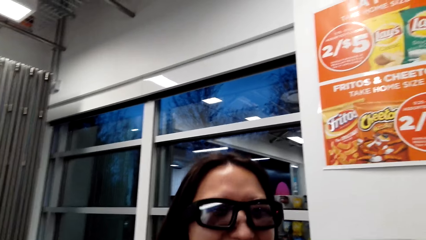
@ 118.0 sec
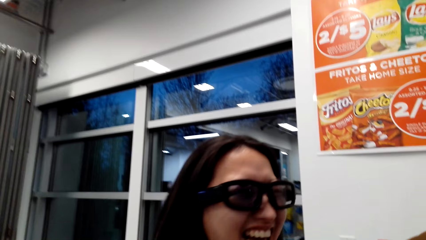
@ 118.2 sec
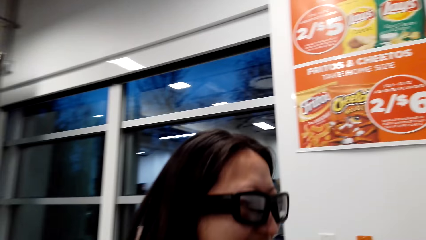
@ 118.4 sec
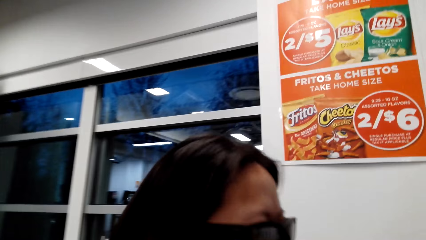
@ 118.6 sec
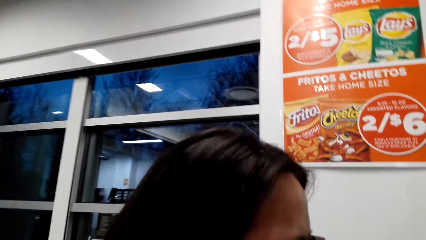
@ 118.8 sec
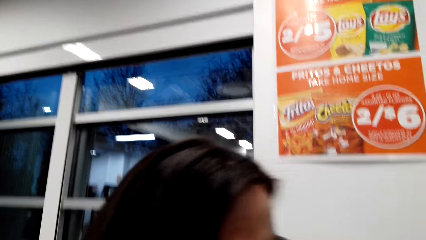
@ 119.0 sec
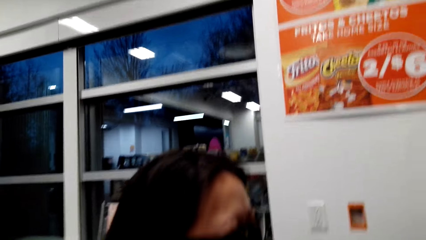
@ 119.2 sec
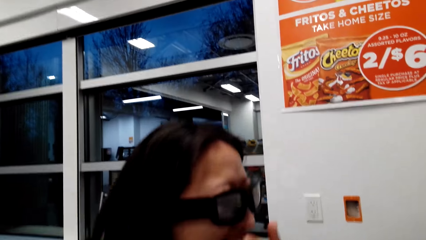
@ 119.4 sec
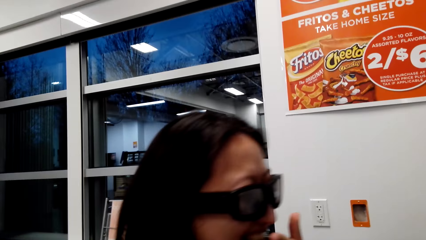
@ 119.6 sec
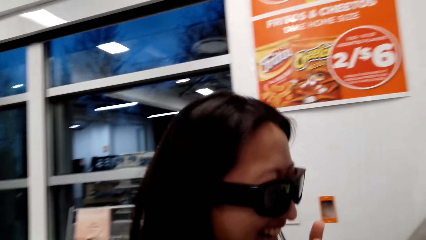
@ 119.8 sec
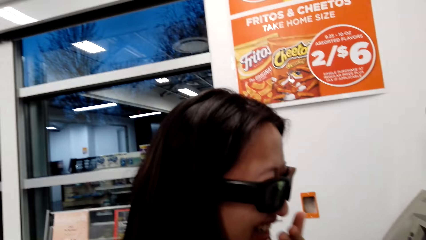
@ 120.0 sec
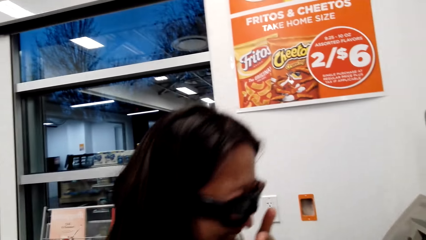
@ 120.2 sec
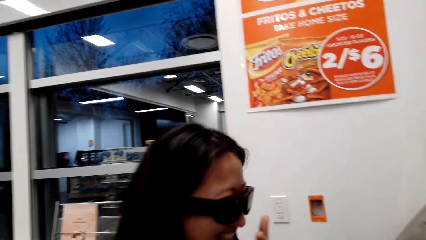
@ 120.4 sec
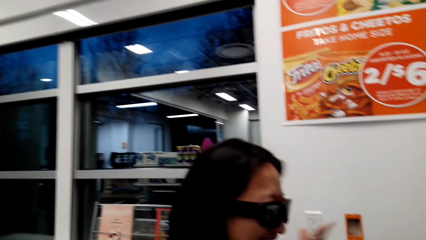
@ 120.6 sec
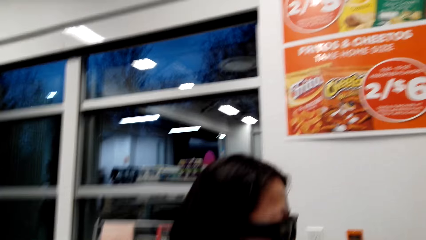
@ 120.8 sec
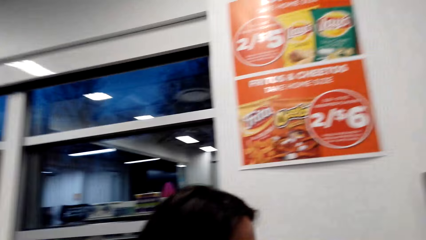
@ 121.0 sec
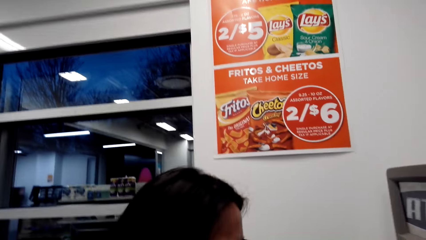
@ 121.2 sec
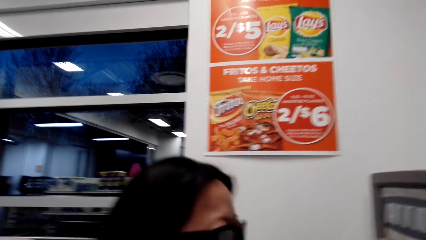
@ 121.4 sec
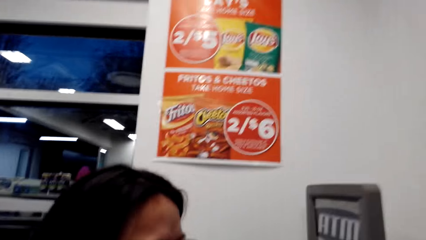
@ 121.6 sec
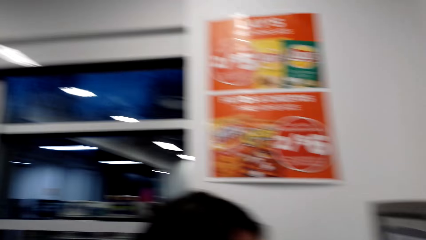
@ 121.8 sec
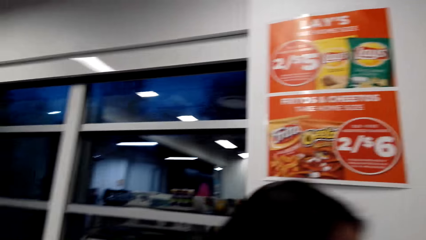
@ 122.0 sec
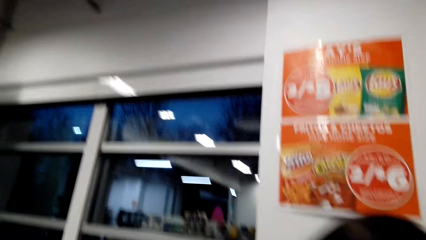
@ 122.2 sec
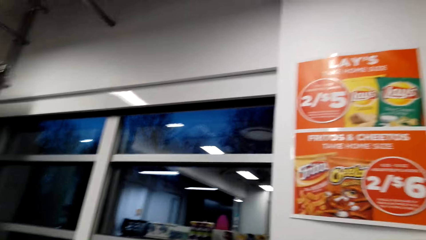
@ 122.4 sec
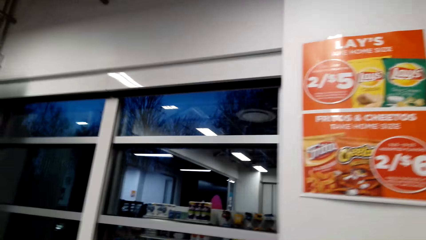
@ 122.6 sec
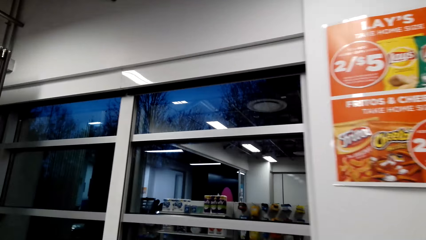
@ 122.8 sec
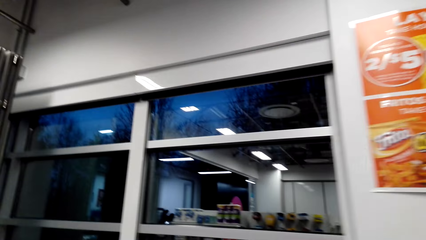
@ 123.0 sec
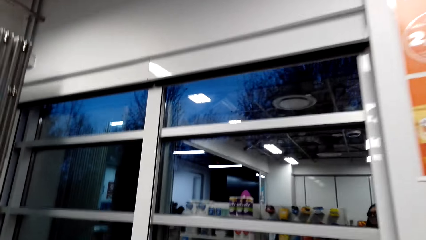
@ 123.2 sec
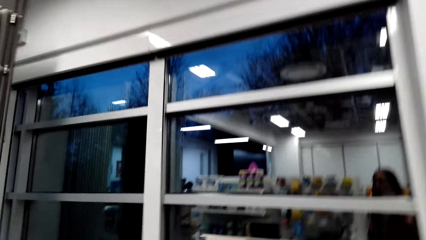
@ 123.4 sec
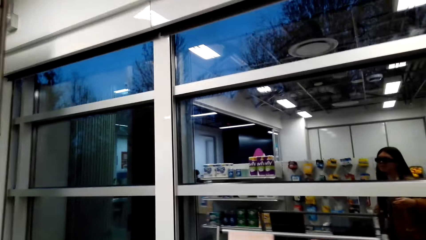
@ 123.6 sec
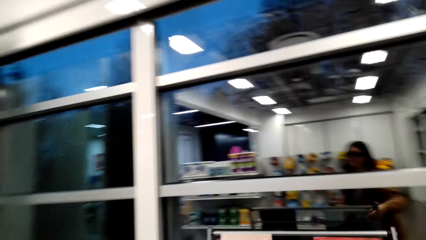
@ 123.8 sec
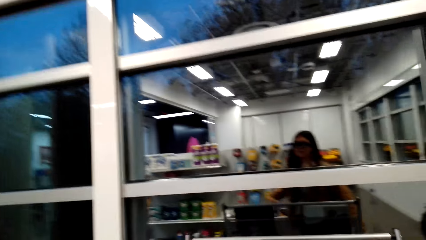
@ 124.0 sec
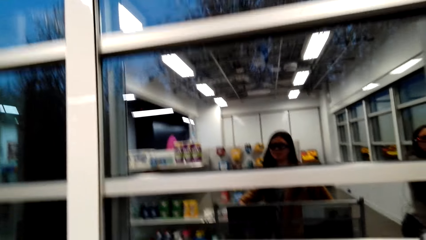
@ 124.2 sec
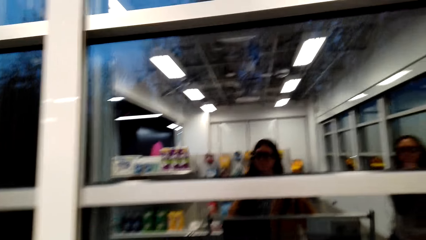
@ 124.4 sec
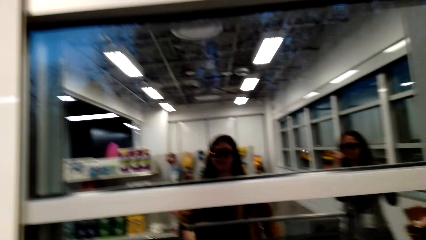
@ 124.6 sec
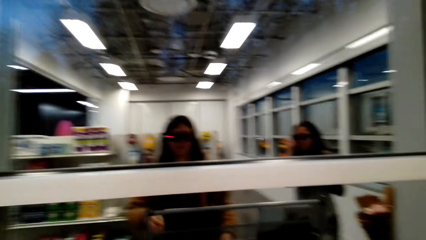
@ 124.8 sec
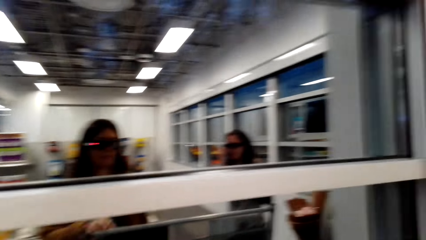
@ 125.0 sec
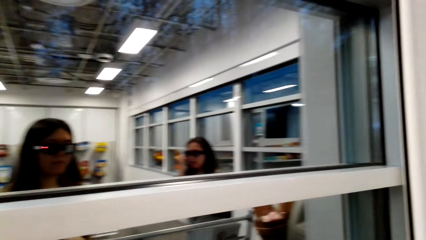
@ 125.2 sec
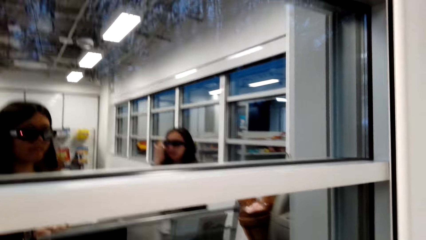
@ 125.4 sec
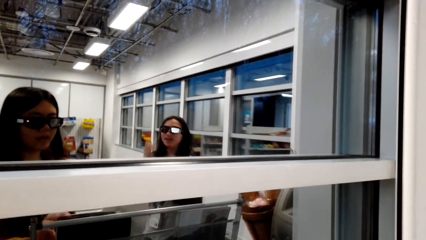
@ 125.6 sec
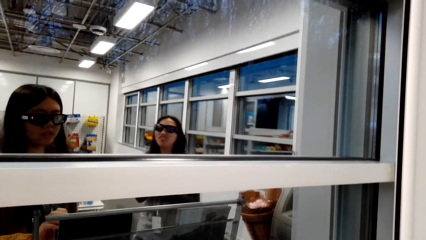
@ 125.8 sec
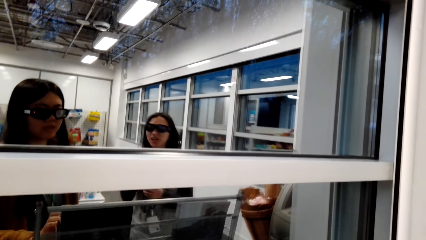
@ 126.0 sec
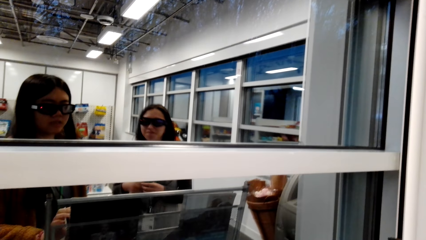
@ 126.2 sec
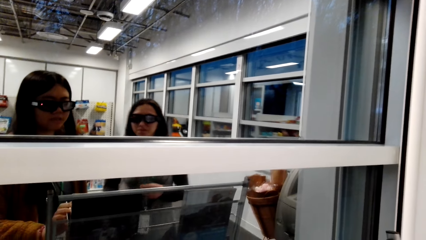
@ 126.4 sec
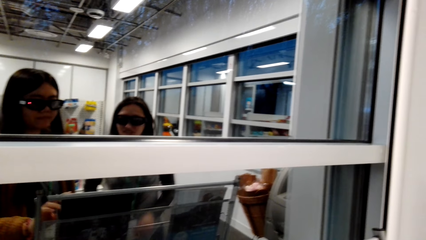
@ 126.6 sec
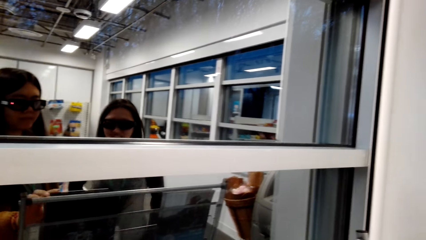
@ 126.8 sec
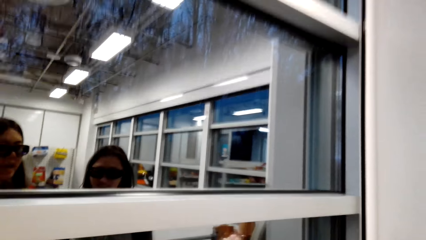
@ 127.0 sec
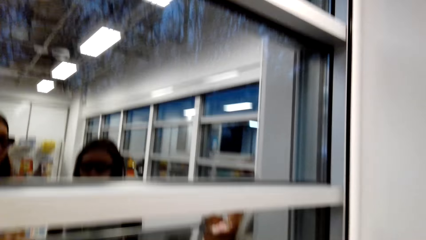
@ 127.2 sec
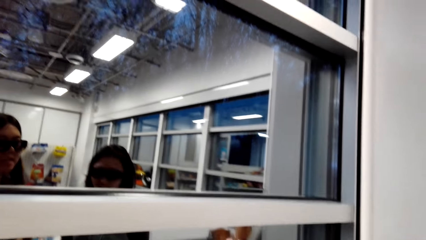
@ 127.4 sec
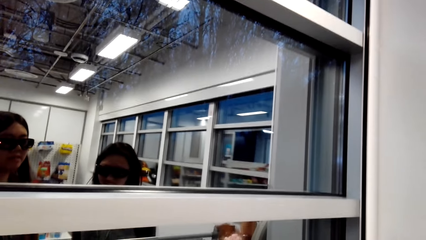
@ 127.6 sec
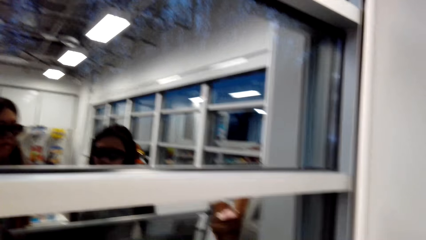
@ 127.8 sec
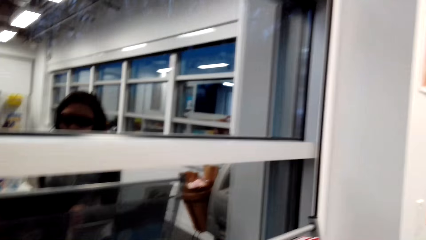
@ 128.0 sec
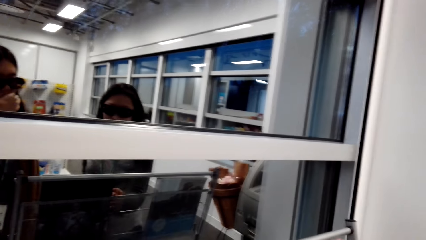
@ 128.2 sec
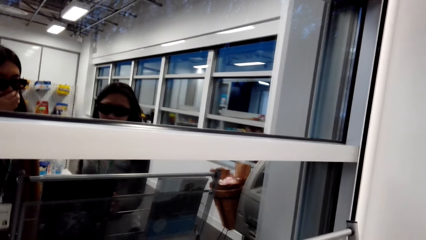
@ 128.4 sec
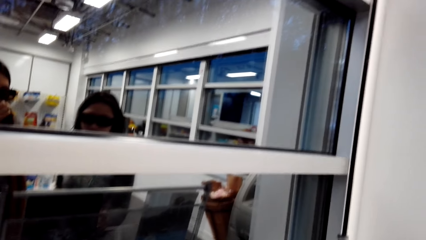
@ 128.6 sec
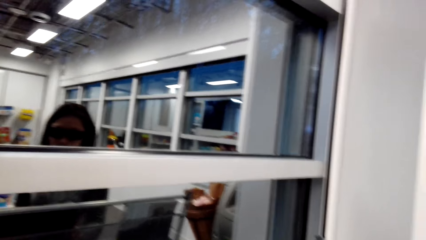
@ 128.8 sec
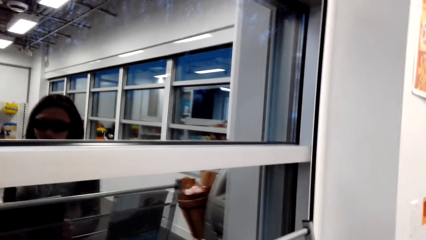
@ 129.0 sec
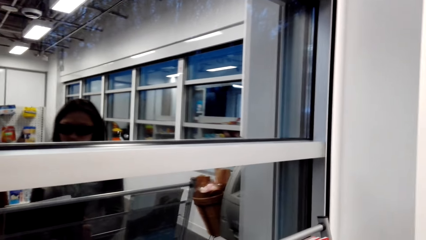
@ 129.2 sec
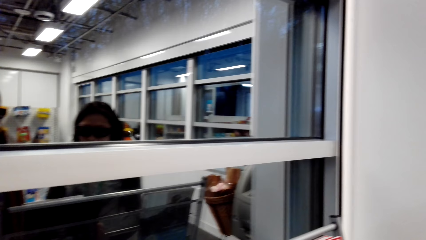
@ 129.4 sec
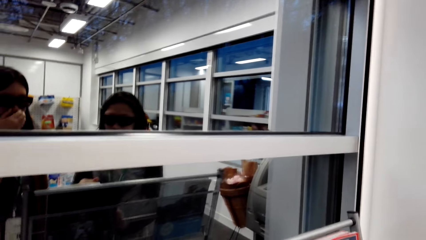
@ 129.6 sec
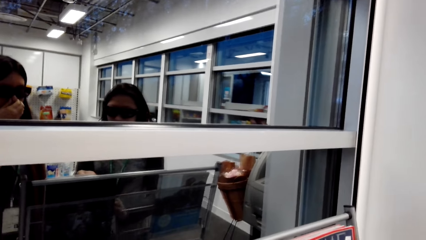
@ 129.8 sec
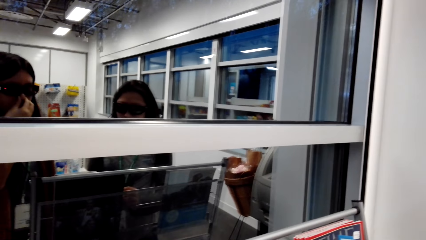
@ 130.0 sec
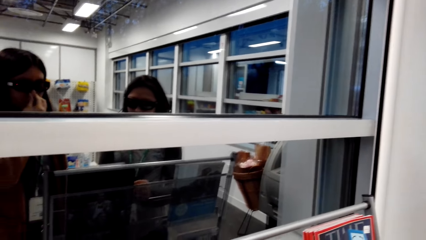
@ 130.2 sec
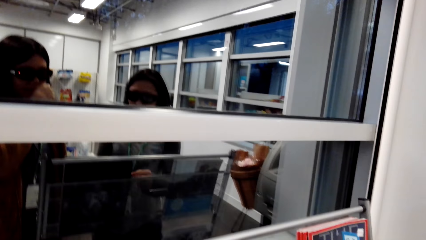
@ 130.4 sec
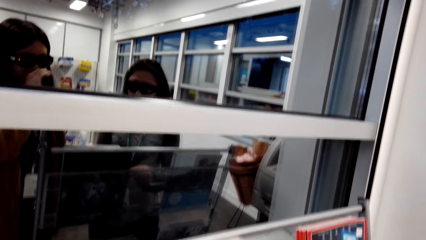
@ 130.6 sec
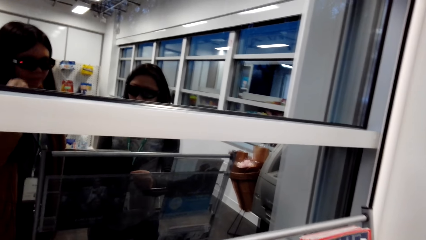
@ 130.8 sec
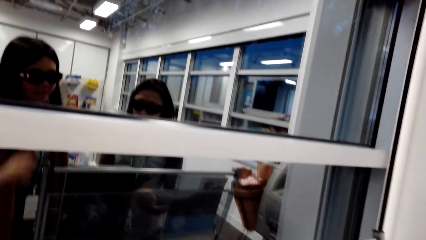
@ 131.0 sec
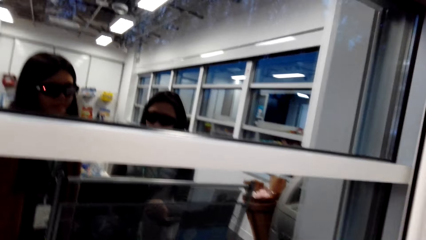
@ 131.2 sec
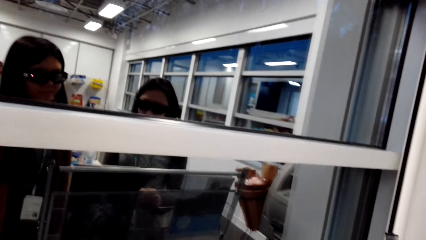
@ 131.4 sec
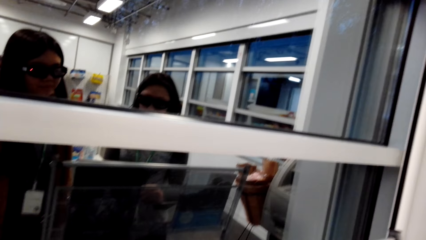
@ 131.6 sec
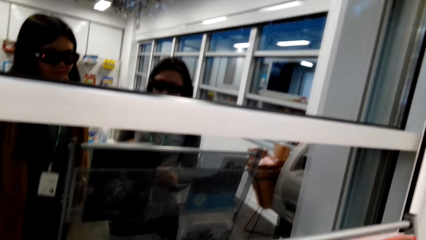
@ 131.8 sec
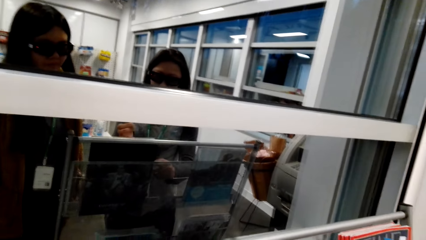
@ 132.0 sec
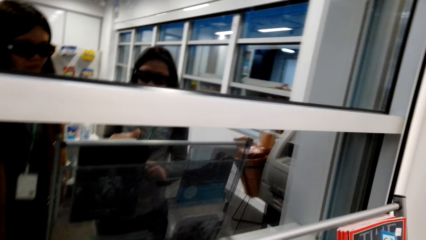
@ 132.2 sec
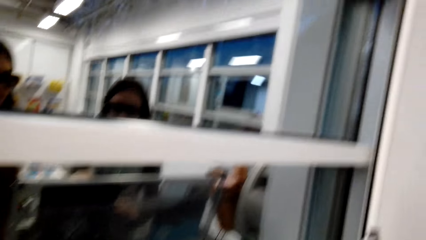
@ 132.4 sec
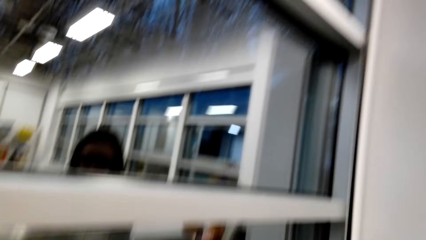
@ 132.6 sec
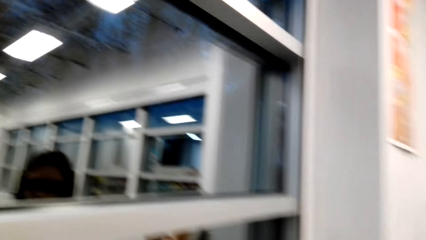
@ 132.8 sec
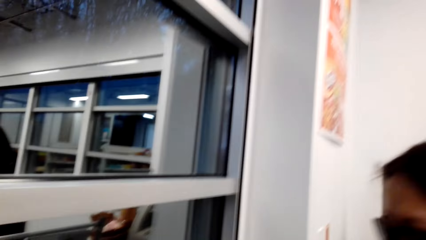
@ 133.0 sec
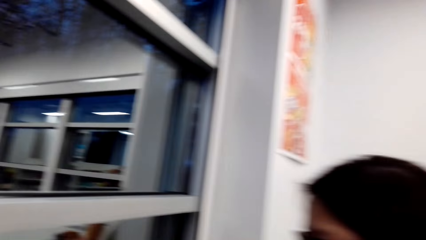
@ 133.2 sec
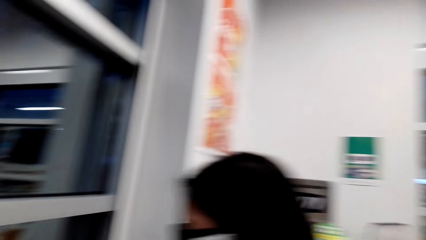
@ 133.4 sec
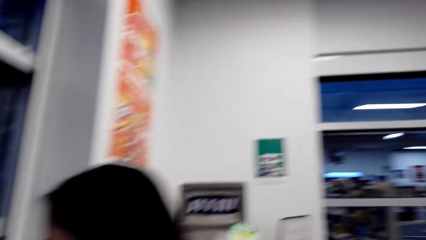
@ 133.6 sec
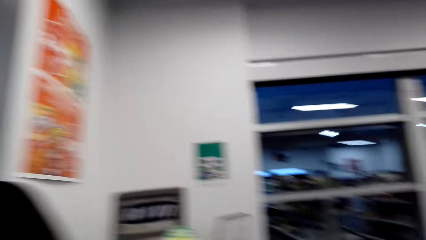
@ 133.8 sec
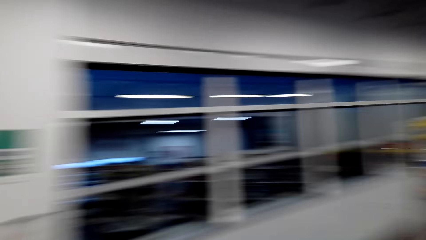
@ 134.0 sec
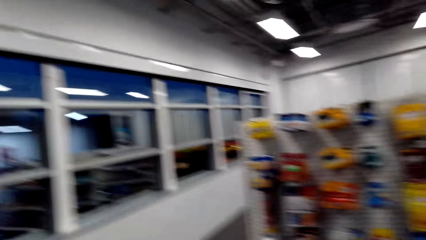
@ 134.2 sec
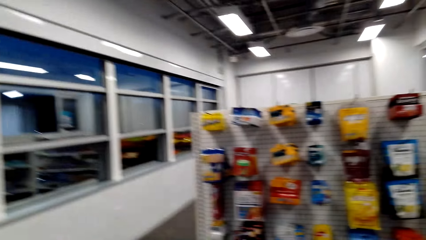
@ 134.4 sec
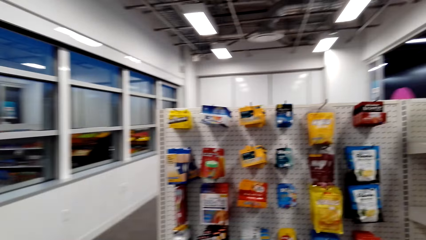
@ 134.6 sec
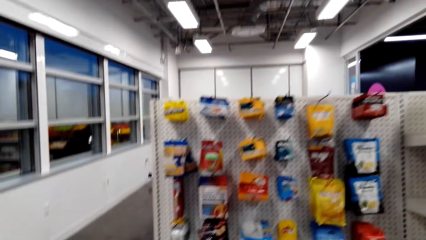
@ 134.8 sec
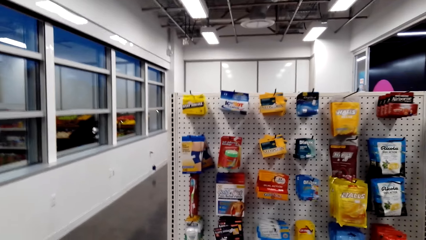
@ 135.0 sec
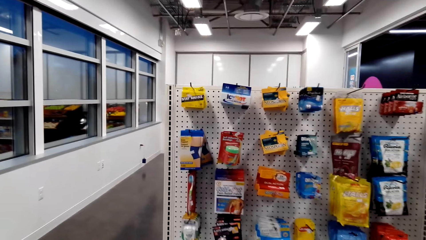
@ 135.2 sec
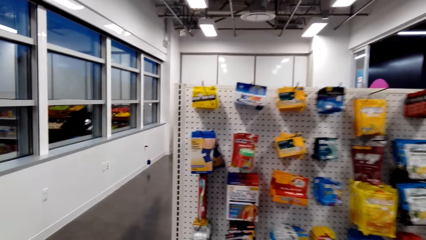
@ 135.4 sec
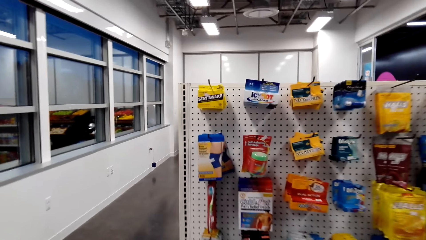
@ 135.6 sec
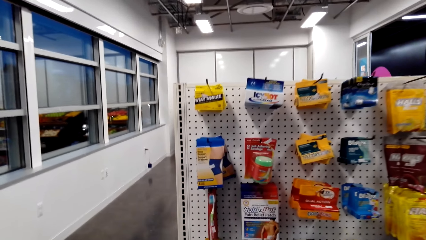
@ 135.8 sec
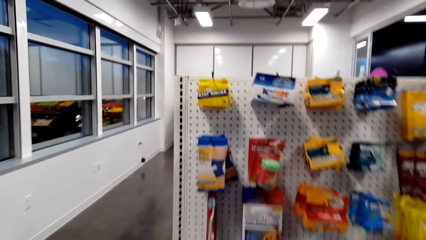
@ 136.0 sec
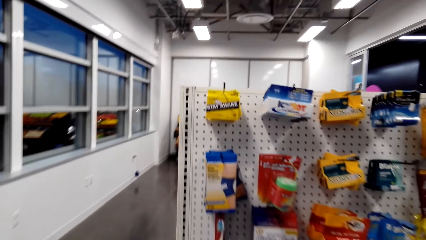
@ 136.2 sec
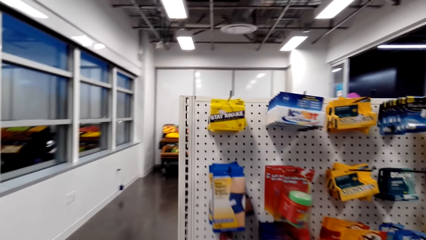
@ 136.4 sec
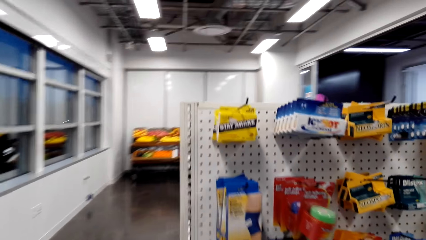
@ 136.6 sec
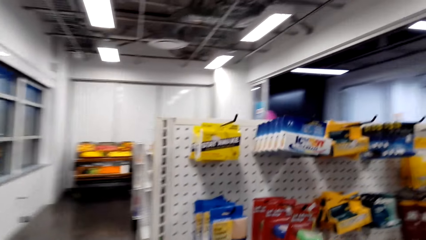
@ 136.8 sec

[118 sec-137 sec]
The camera wearer looks at the mirror. They turn the camera.
